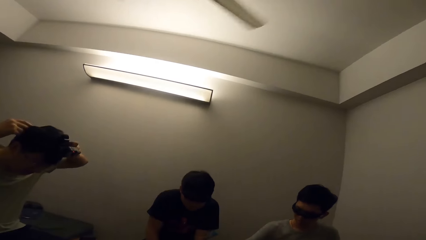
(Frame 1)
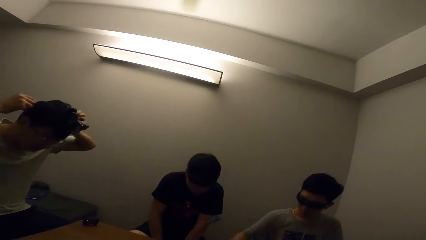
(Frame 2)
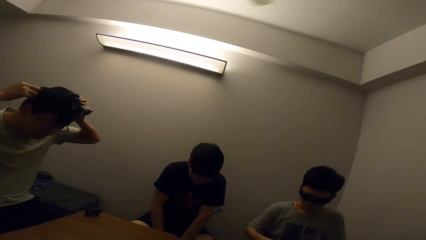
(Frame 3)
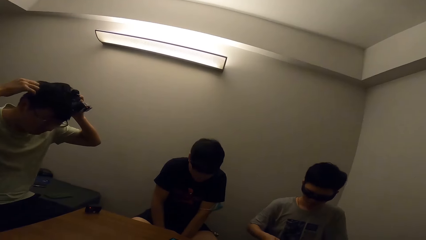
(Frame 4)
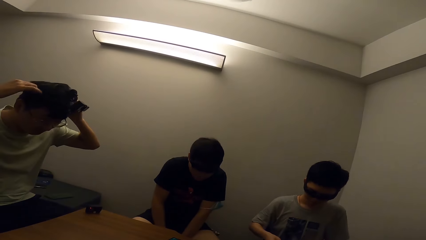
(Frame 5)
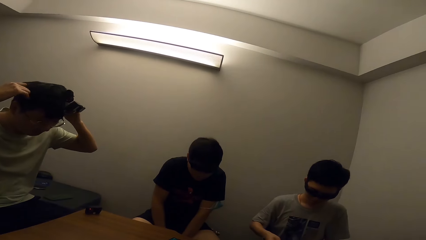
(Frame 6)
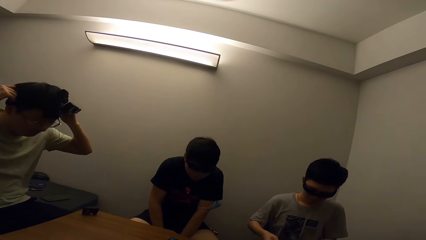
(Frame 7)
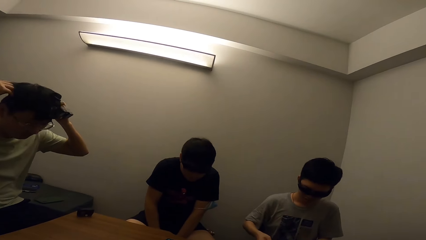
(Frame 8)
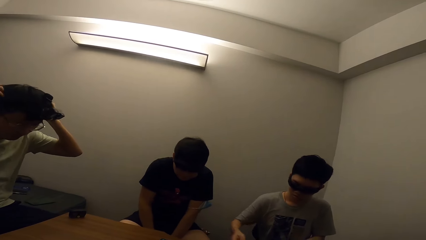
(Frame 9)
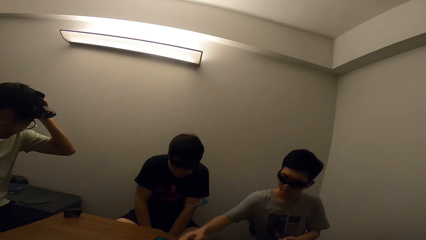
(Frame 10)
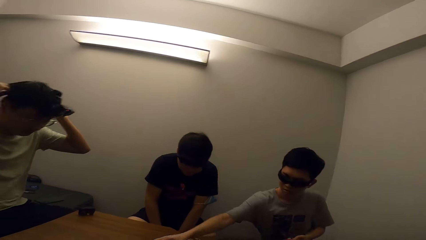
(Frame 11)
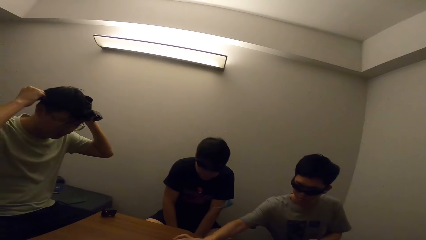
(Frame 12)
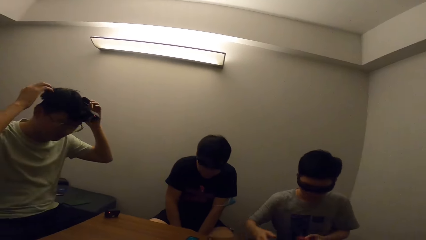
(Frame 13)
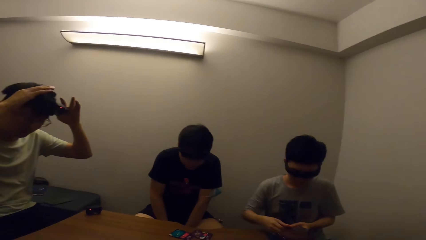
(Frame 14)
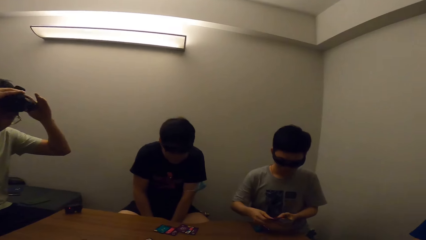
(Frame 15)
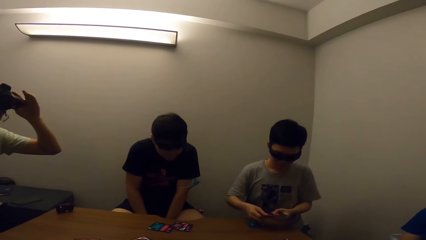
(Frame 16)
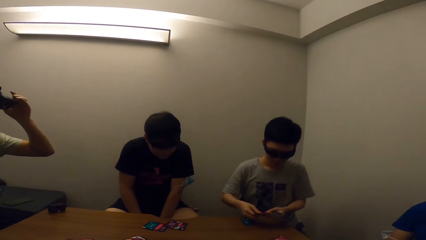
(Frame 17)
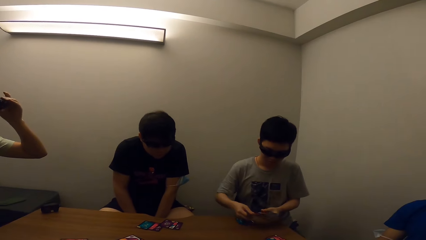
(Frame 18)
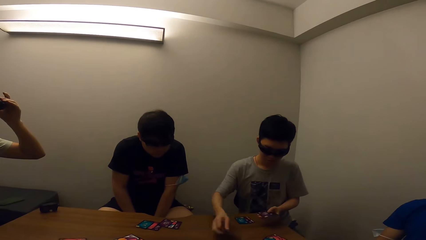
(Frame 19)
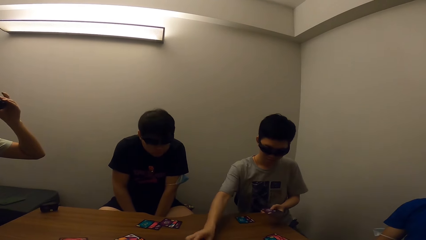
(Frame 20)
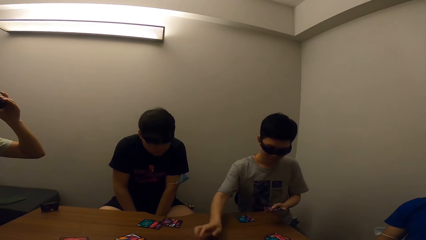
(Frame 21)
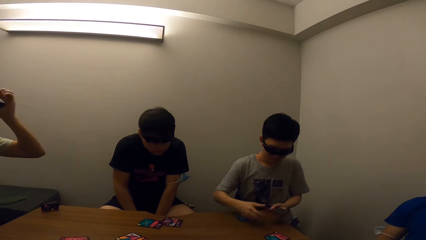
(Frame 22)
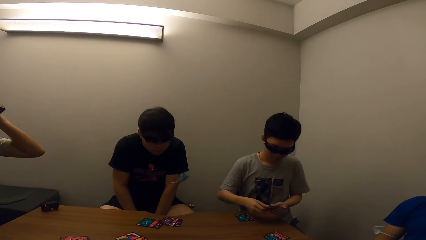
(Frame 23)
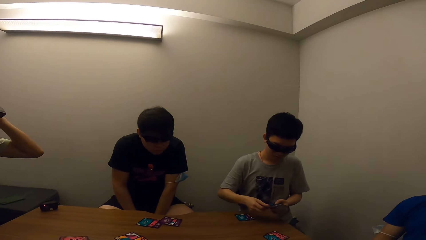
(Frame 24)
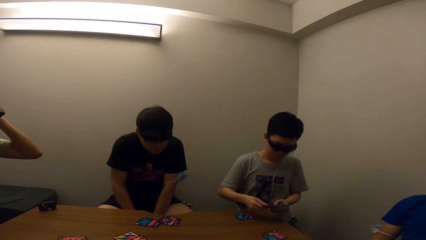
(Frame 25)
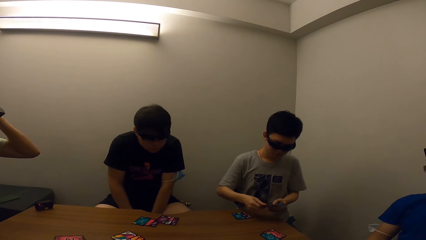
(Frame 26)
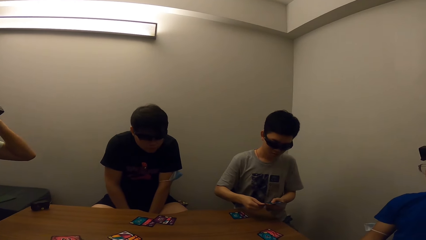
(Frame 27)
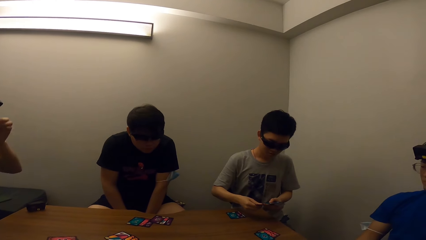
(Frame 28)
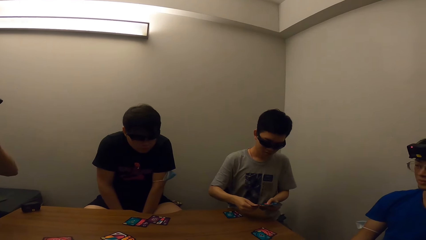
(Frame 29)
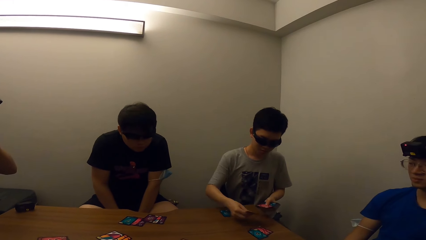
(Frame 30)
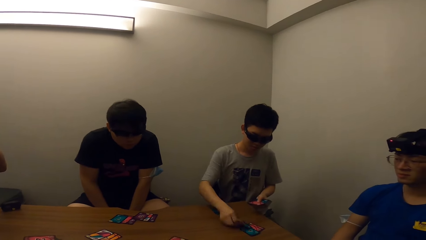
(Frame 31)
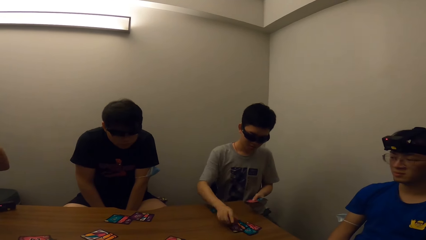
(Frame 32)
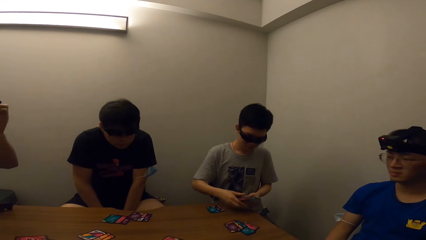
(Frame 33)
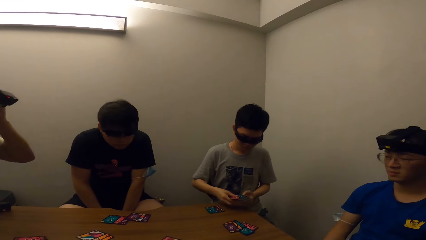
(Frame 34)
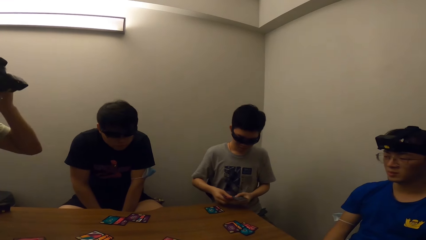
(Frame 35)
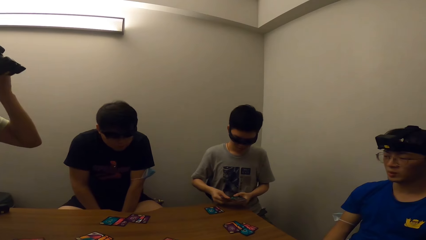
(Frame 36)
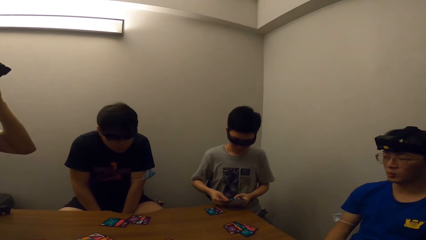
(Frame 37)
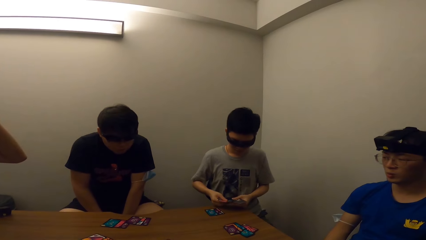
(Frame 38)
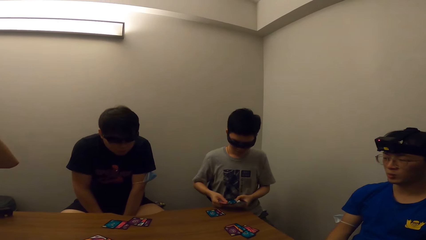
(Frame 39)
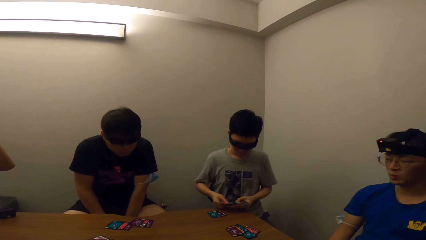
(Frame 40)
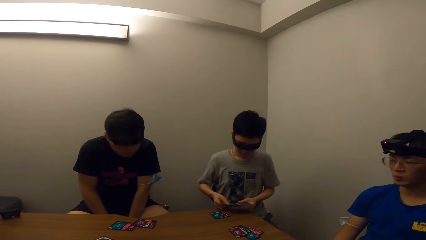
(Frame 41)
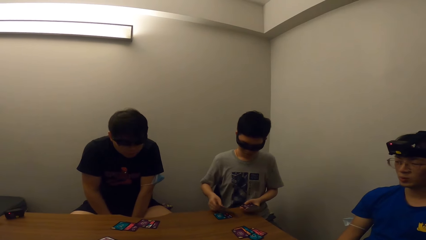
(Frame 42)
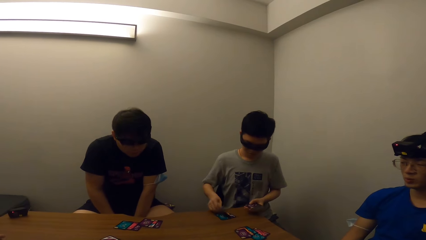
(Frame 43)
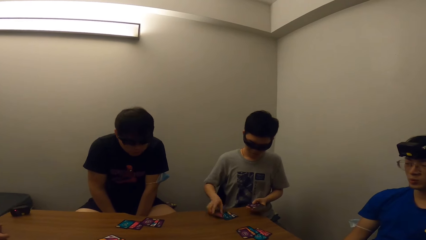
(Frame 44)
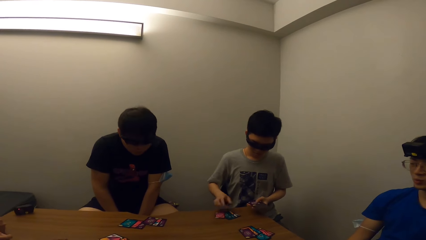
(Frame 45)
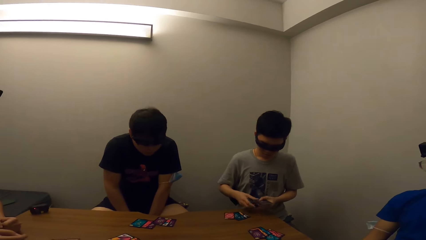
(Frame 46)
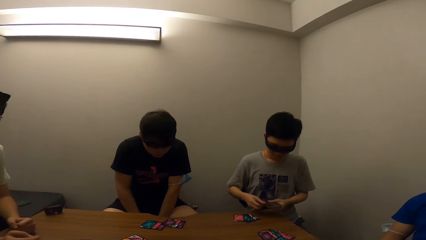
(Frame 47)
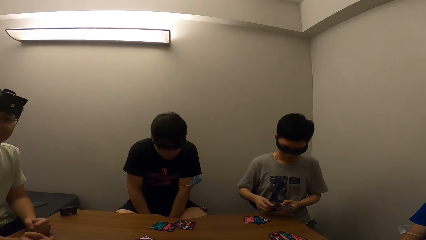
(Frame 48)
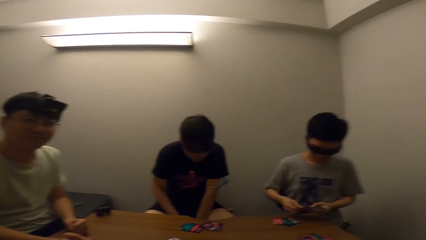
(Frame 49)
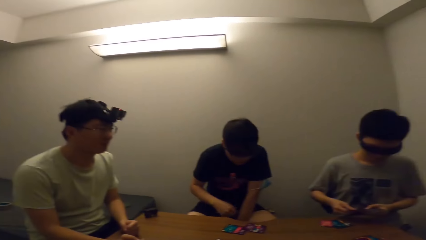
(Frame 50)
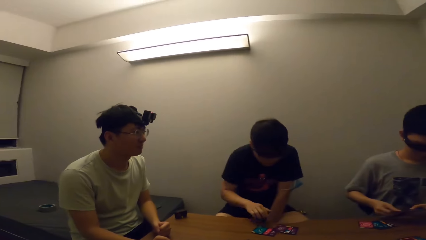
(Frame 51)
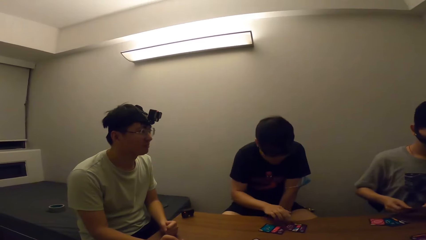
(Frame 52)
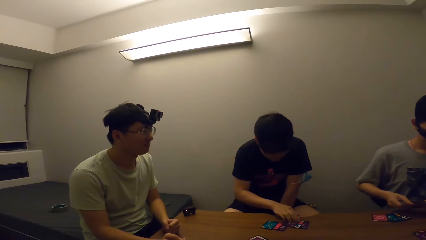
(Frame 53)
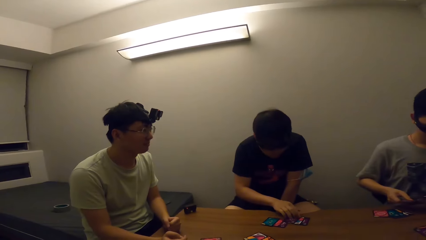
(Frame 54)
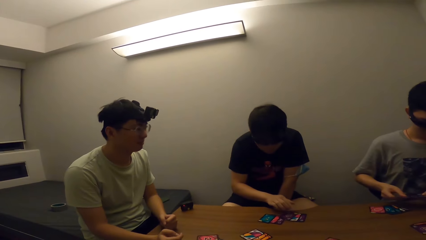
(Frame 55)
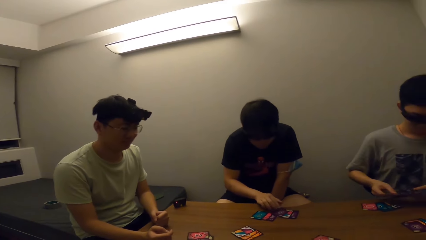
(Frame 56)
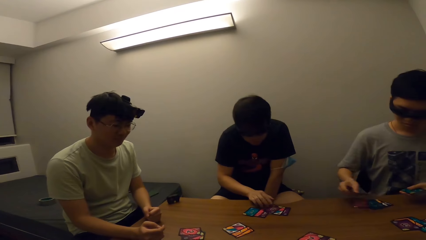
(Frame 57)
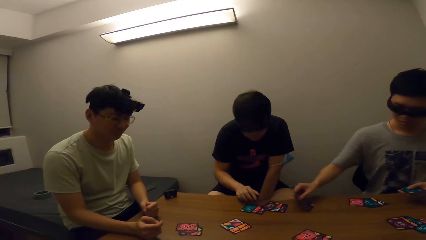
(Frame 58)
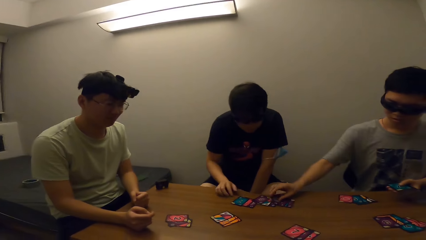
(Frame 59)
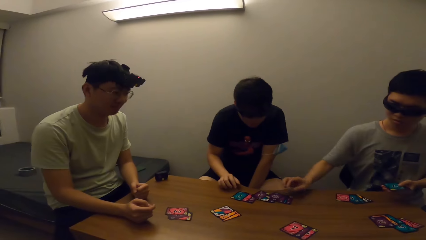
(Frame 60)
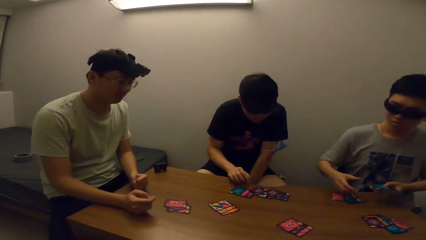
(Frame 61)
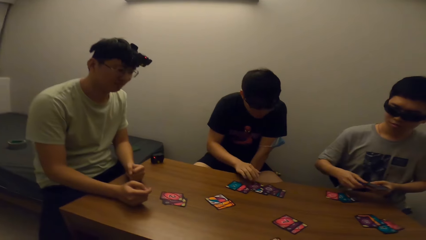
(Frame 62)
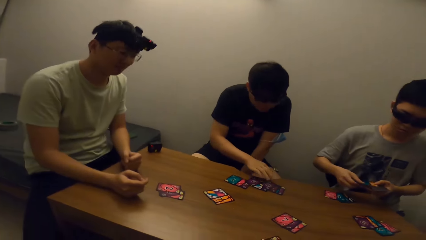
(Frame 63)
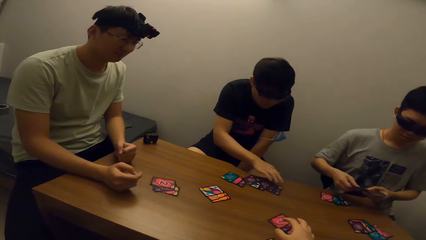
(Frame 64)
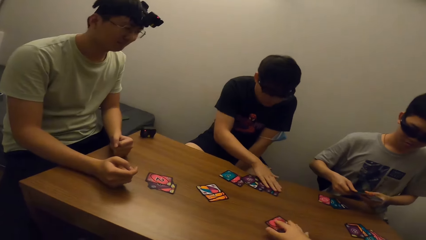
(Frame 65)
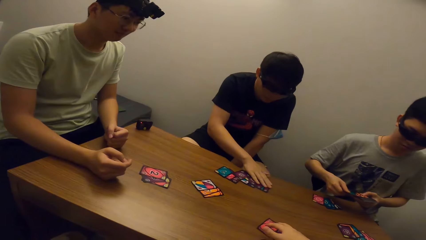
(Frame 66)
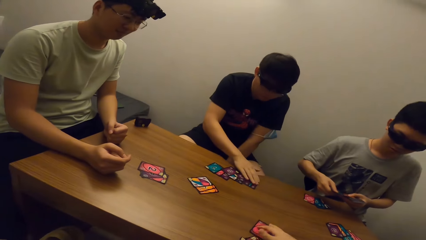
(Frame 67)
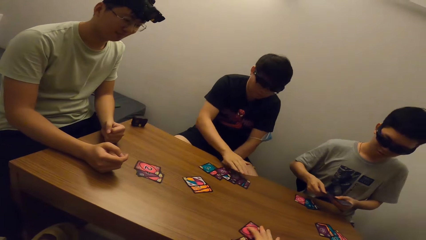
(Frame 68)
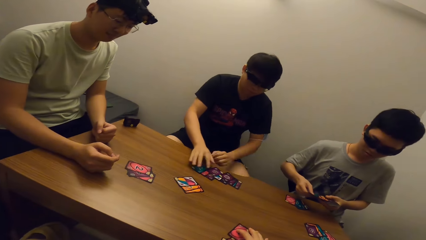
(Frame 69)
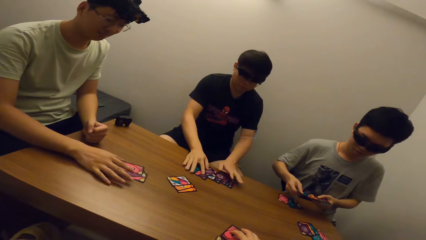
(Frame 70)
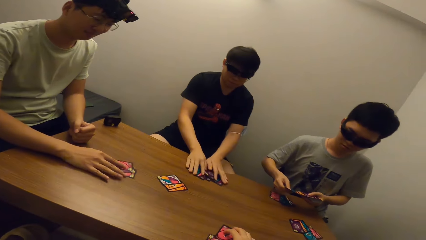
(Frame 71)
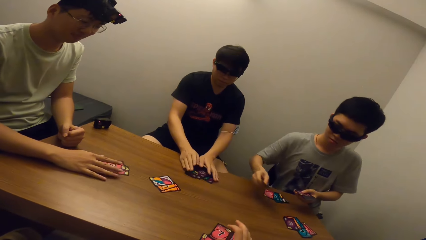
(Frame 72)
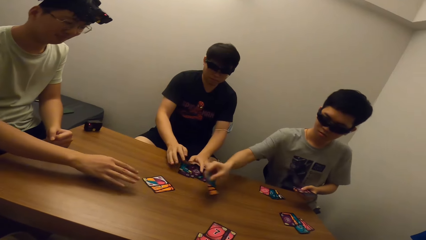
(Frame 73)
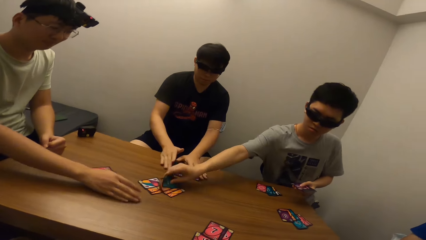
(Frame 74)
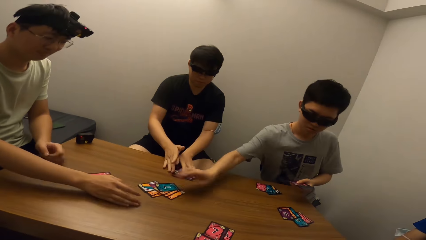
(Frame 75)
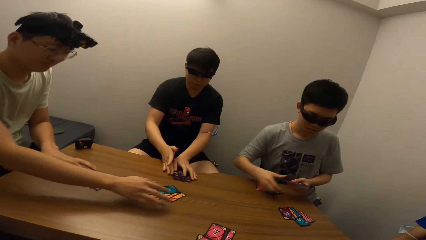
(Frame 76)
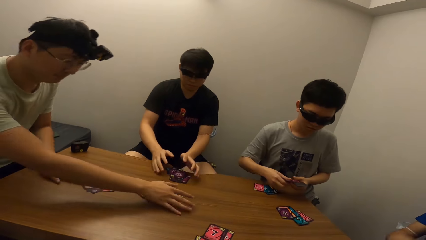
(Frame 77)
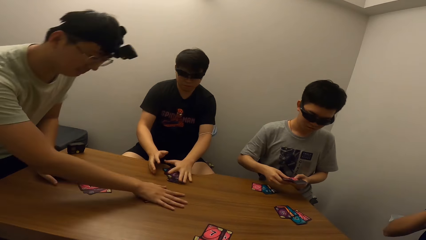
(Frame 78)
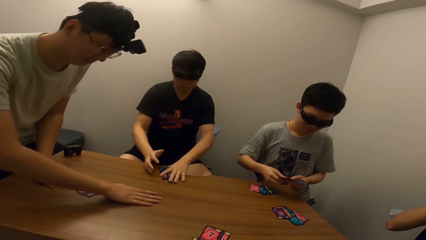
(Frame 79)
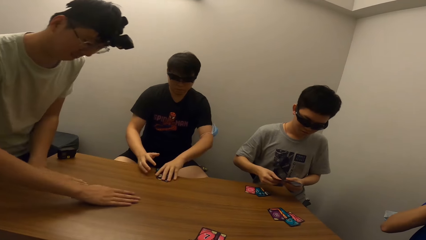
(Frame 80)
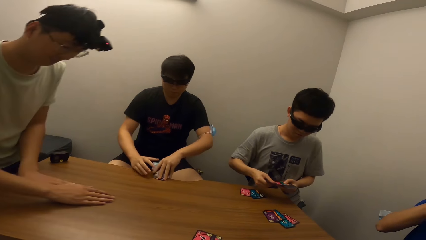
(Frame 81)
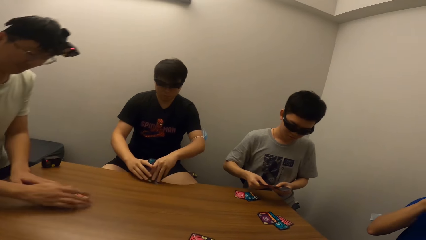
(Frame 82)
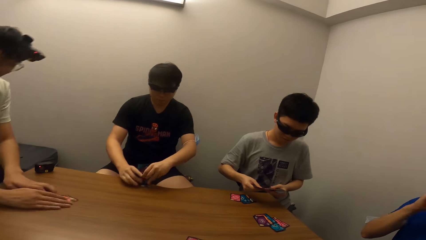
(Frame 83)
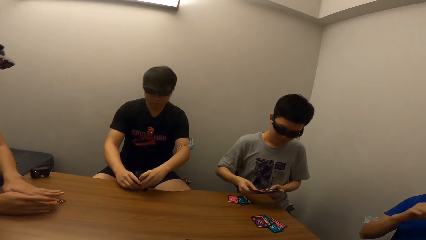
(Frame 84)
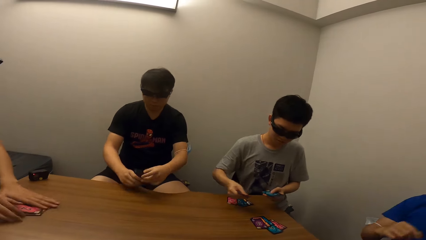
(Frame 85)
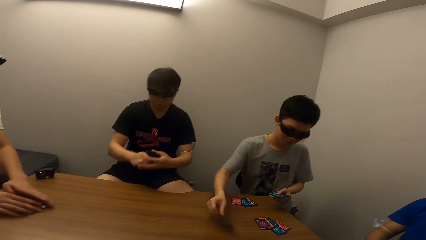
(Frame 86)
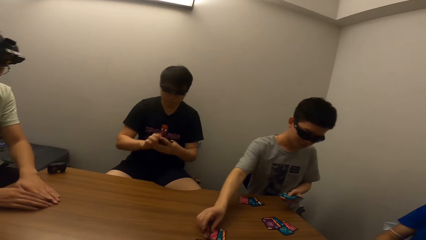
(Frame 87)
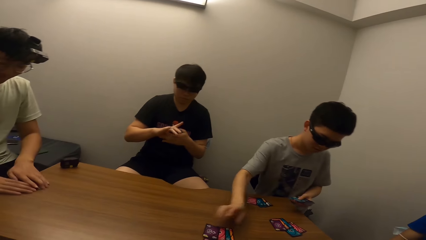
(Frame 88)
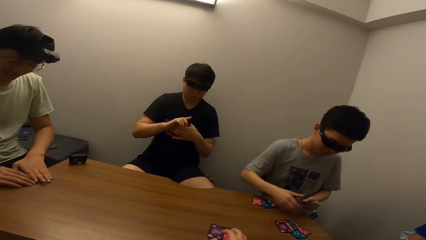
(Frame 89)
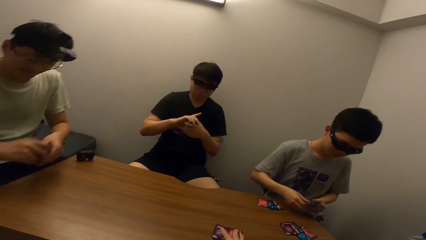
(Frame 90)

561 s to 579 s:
A boy places cards on the table. A man keeps a card on the table. The man gives another man some cards. The camera wearer takes the cards. The other man collects the card. The first man gives a third man some cards. The third man collects the cards.
